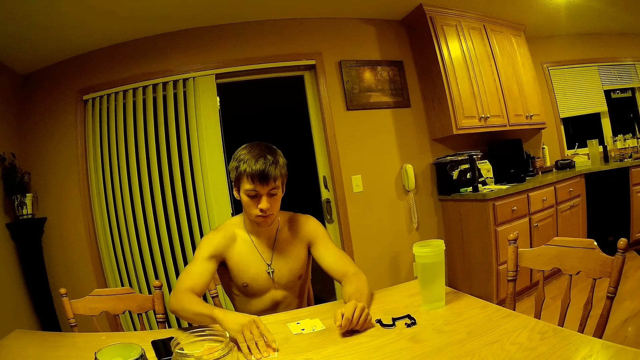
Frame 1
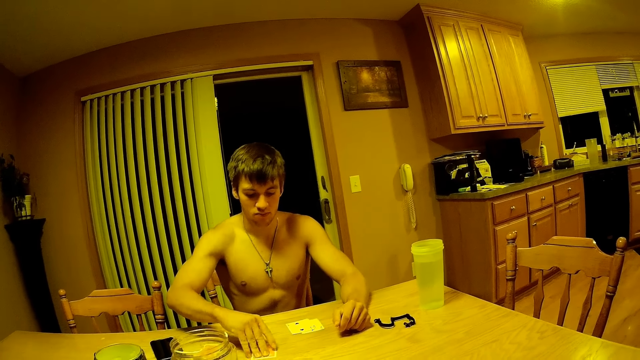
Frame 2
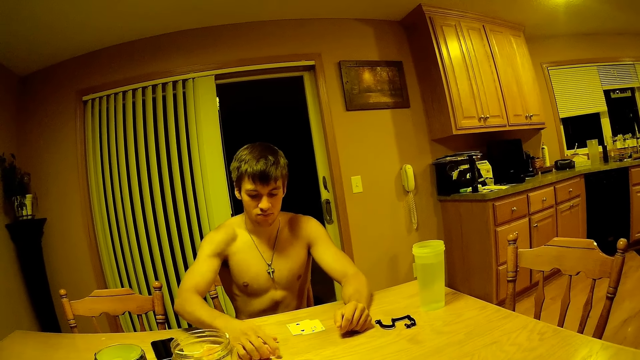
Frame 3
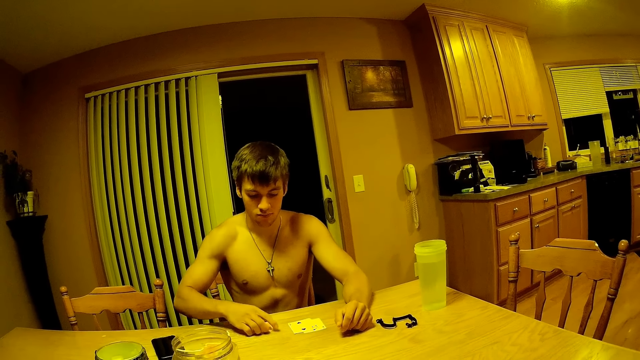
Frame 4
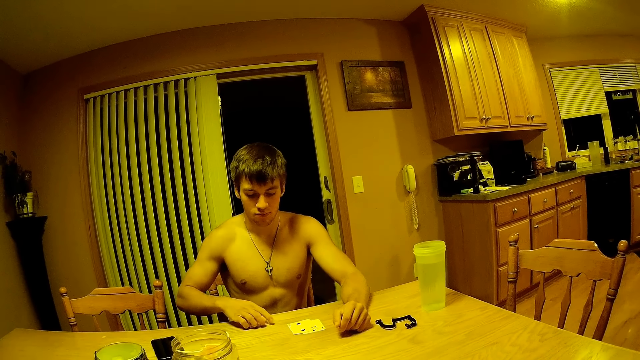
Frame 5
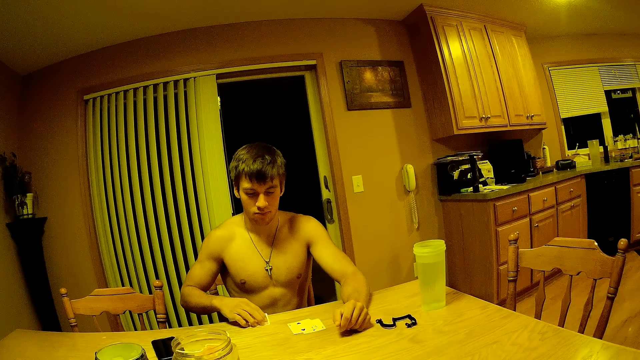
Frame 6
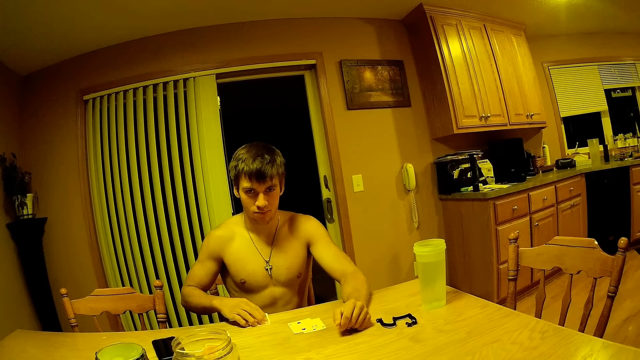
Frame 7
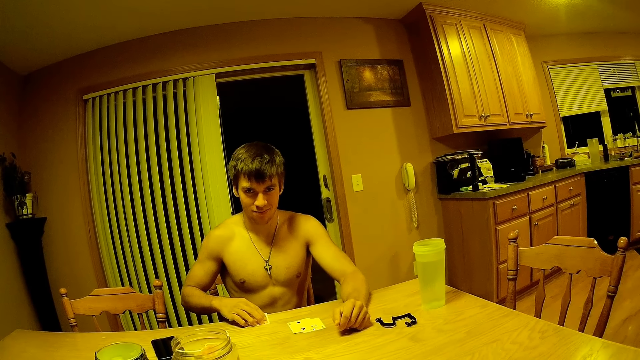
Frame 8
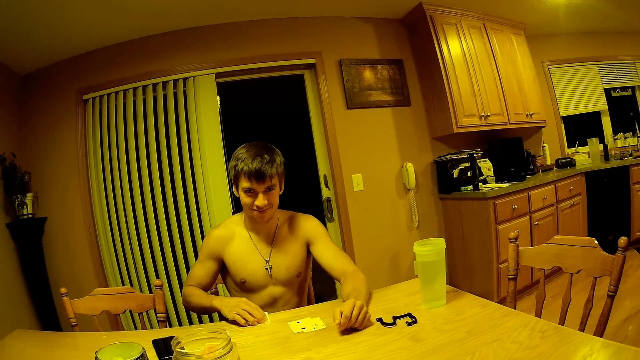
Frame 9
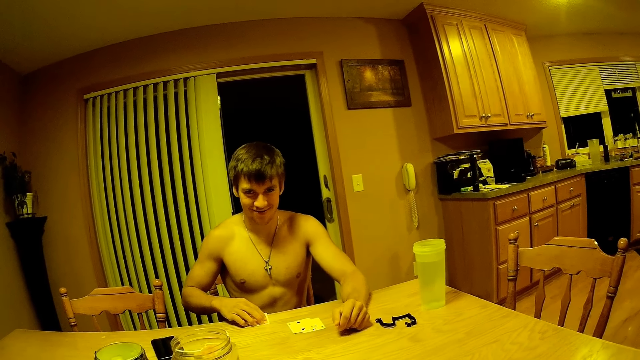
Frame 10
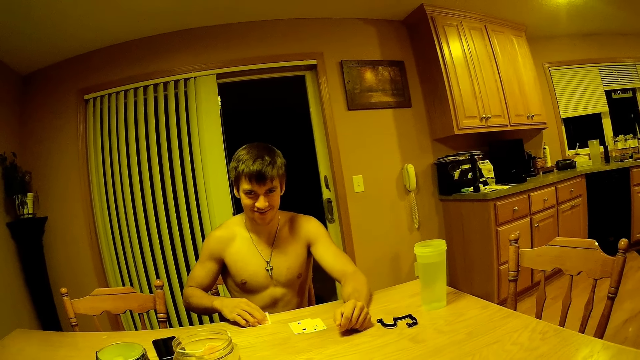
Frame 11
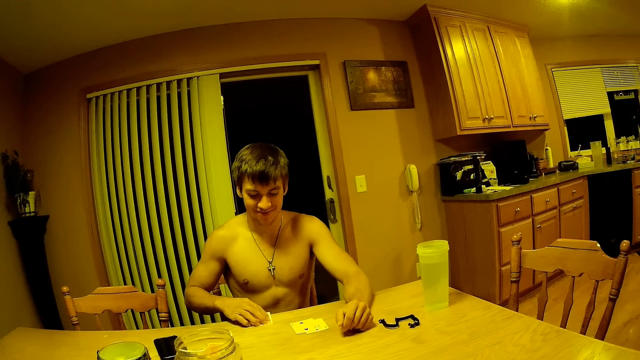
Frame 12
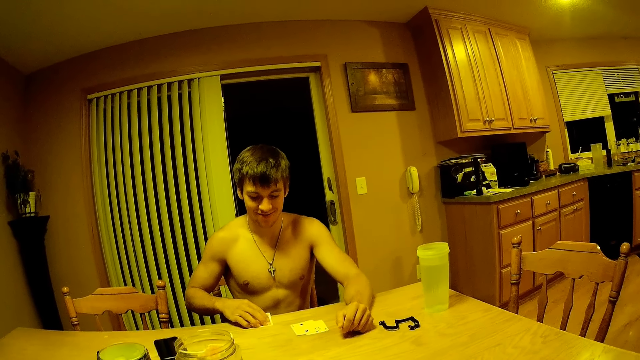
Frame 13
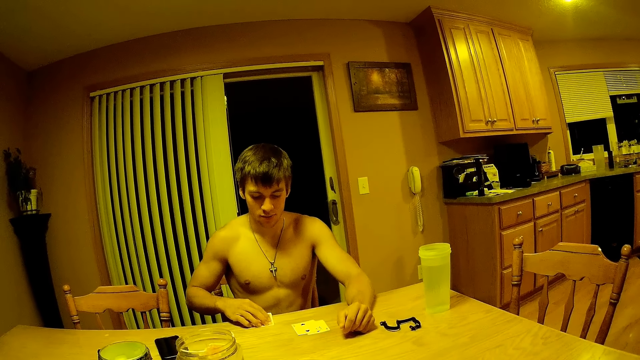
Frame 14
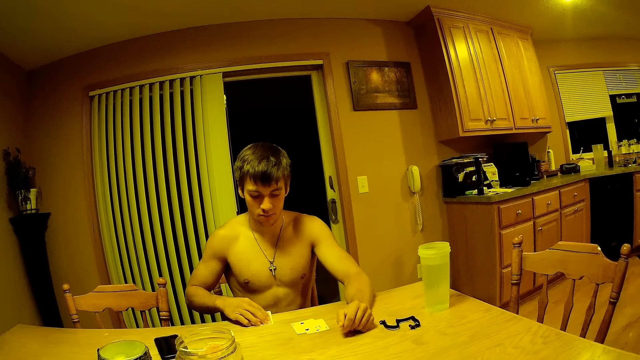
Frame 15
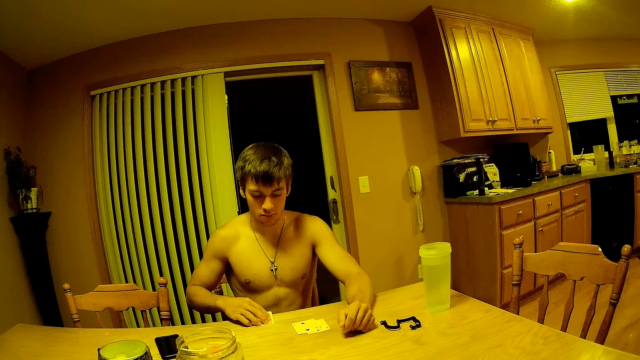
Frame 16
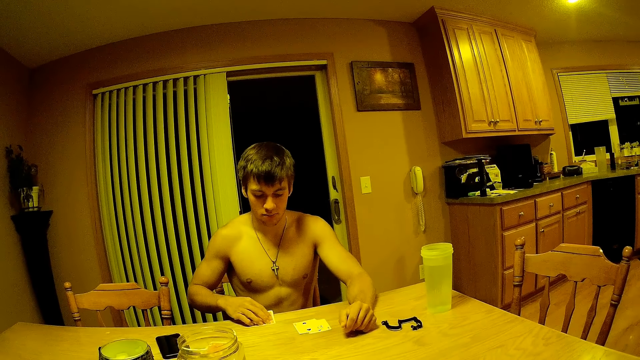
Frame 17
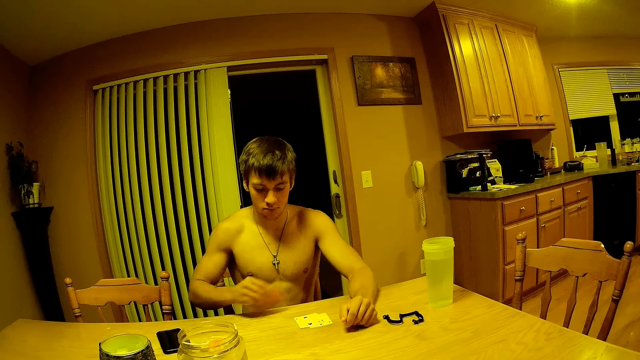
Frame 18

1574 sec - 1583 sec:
A man moves the play card. The man looks at a person.

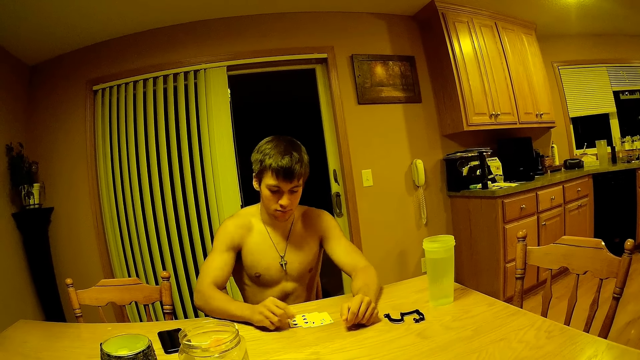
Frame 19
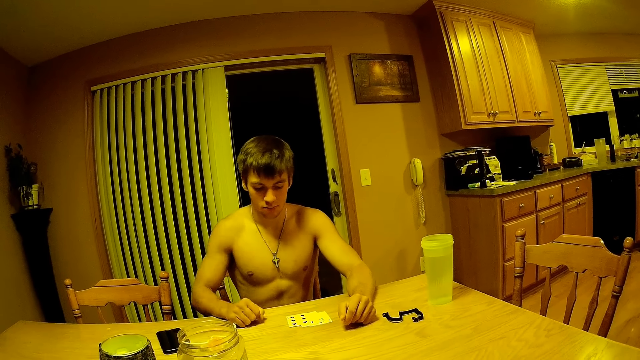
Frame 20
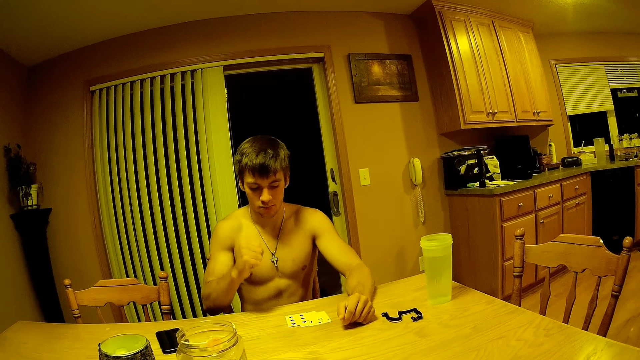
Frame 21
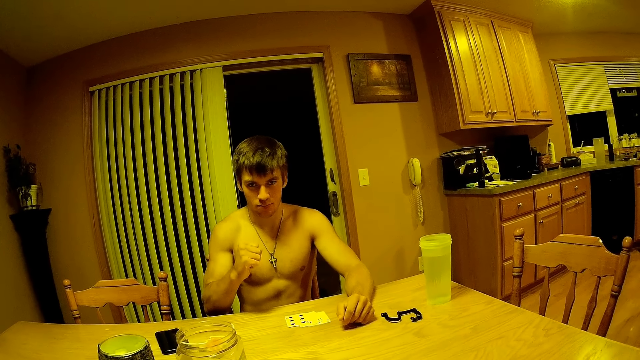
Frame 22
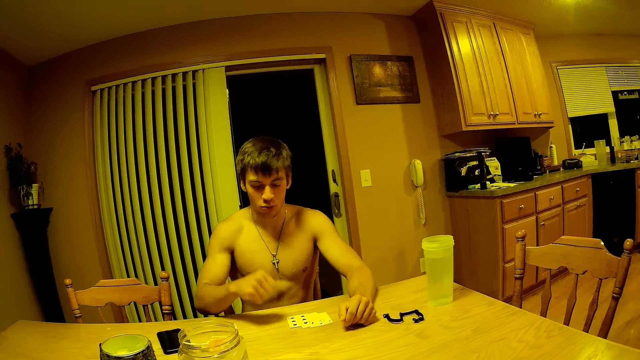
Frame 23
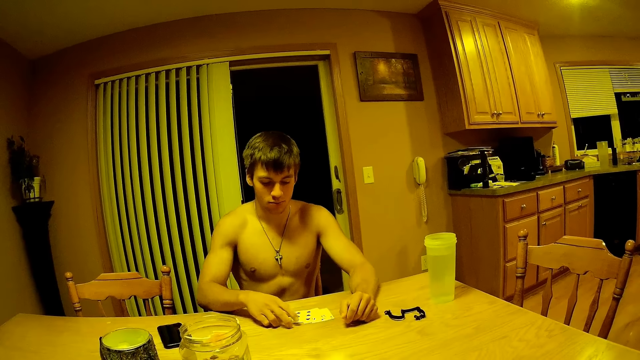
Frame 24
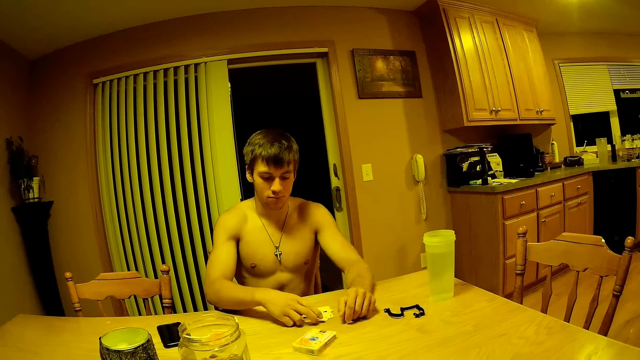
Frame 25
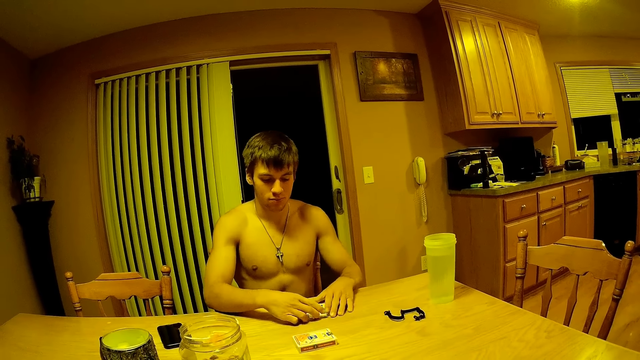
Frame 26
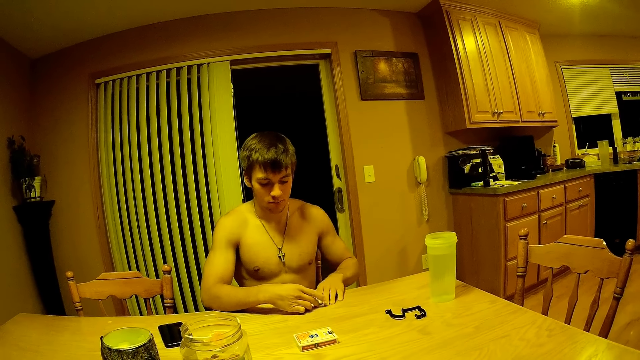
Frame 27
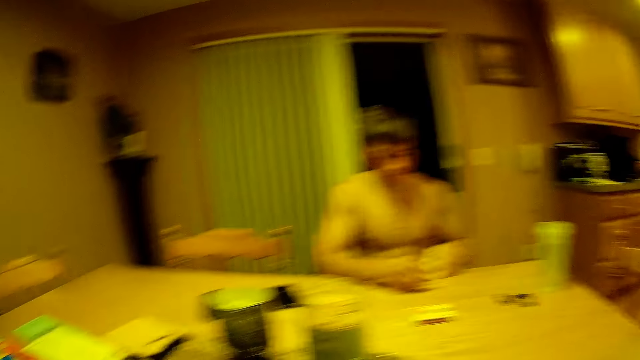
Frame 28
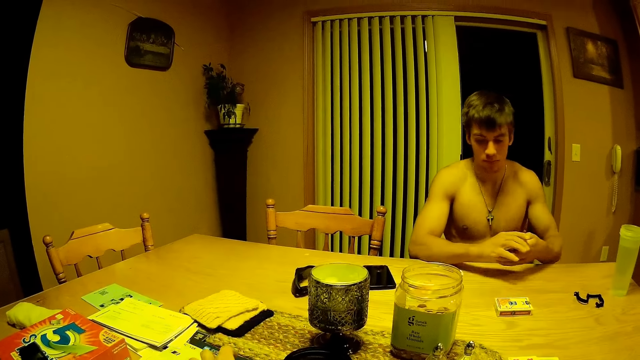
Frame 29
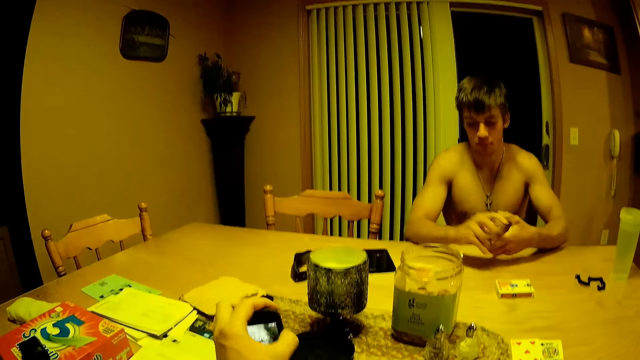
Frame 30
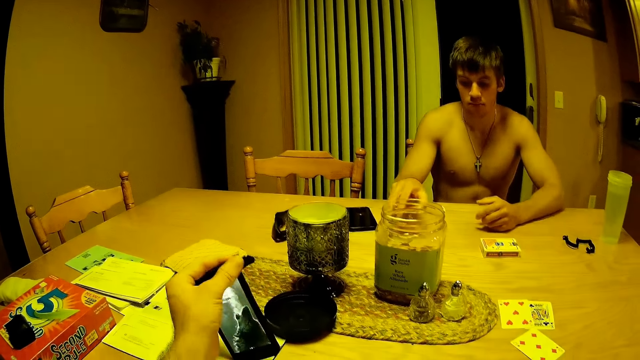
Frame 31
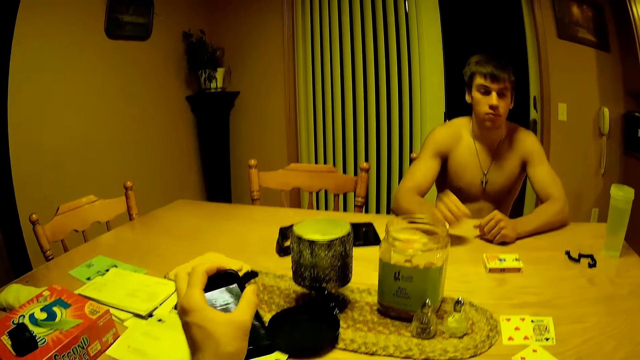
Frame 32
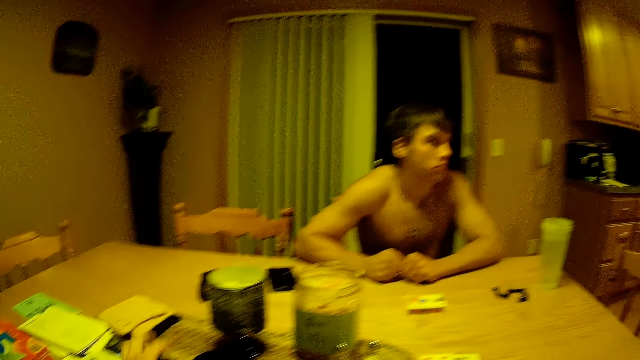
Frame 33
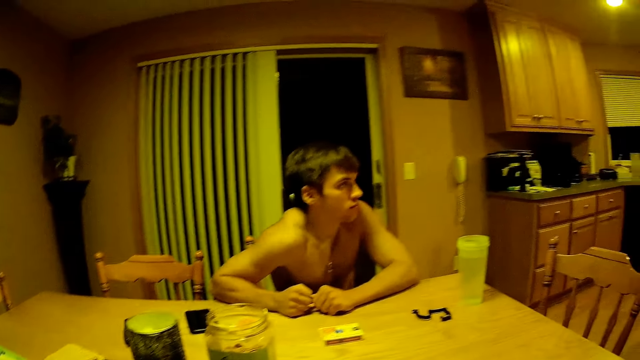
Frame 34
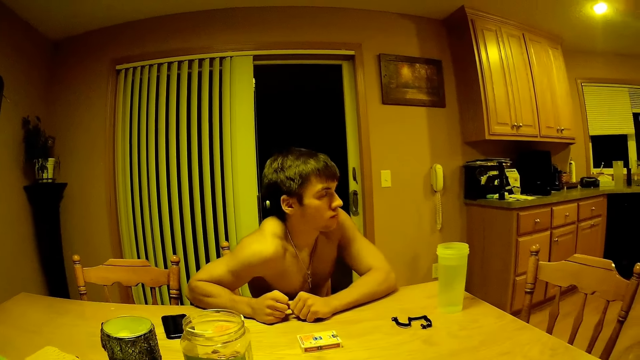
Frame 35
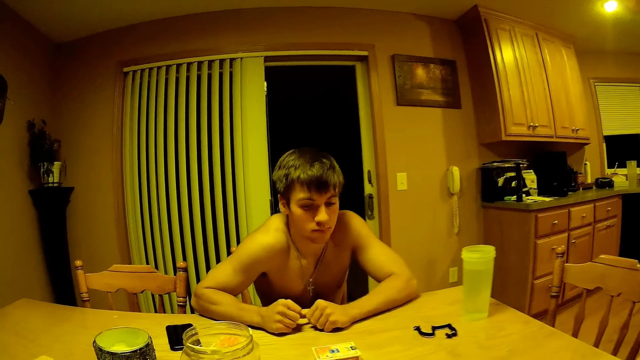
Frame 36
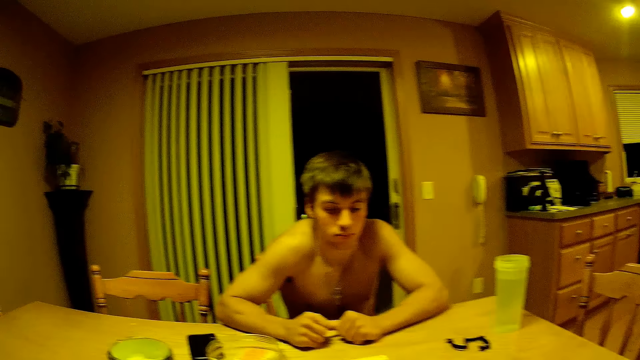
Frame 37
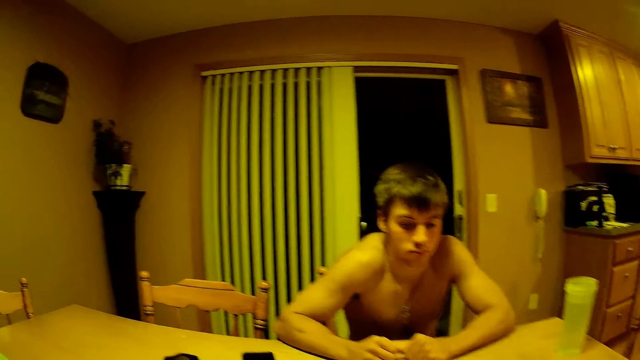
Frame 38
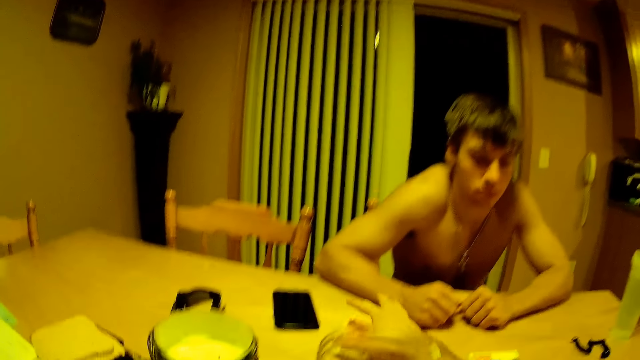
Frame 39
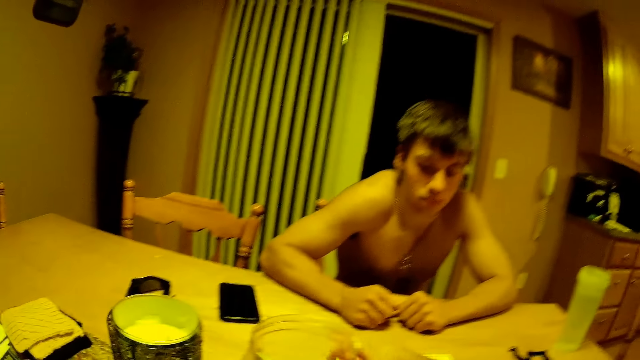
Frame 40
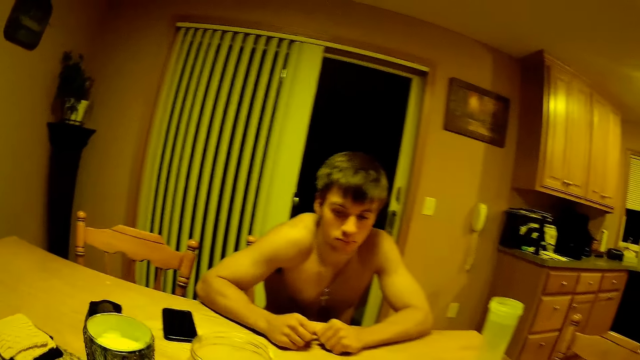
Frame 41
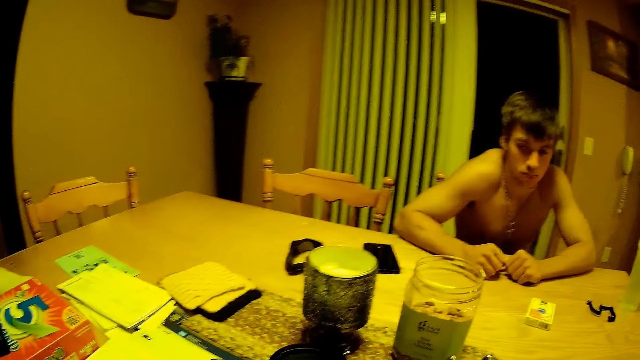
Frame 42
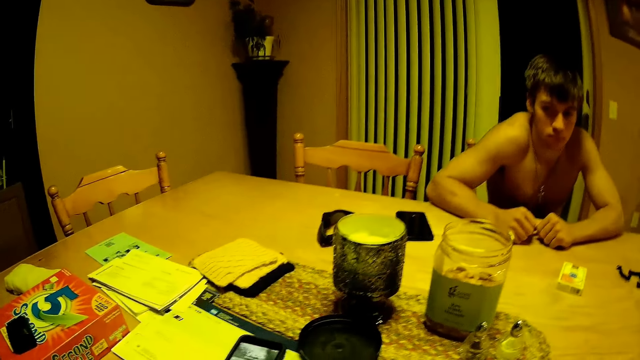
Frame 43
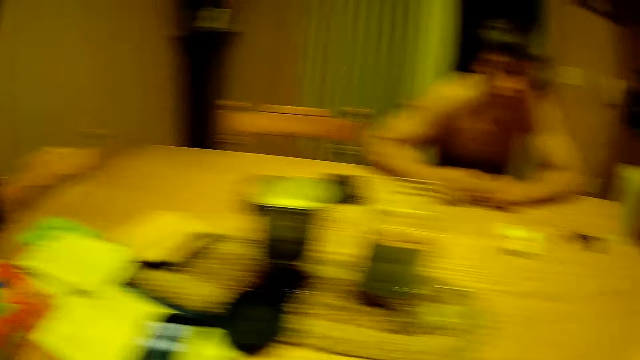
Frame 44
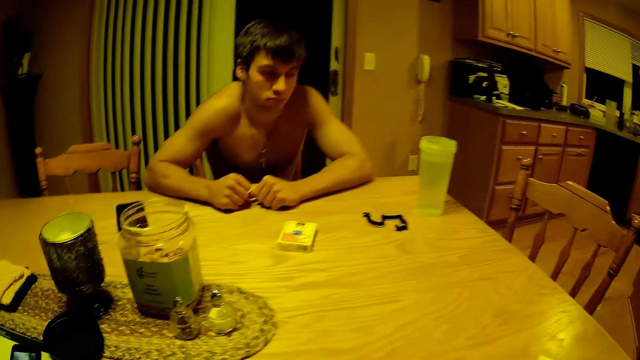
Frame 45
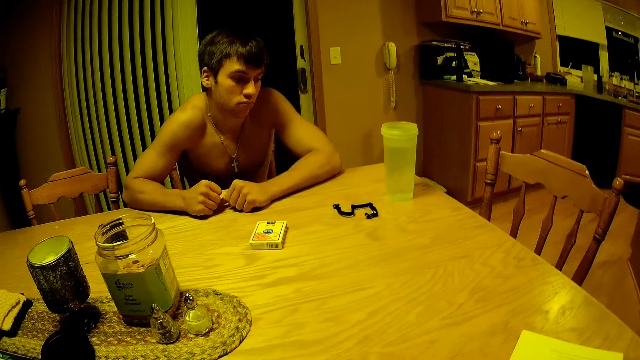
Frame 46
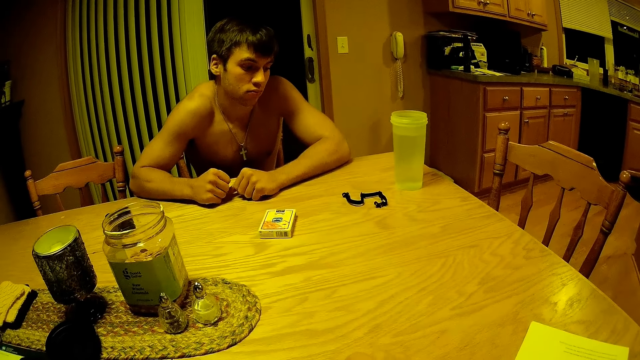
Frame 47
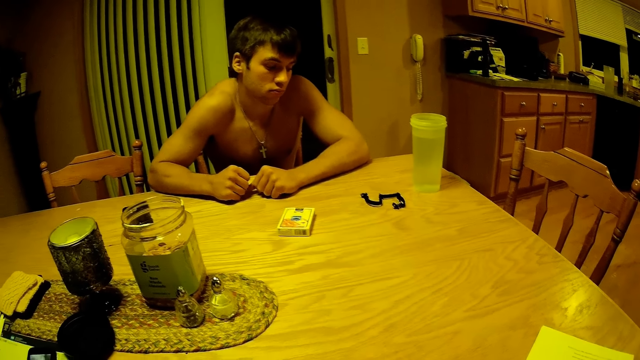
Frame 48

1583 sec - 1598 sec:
A man puts down the play card. The man moves his hand. The camera wearer throws a pack of cards across the table. The man takes the play cards. The camera wearer picks up the phone. They touch the phone. They press a button and drop the phone. The man looks aside. The camera wearer moves the cards towards themselves.
